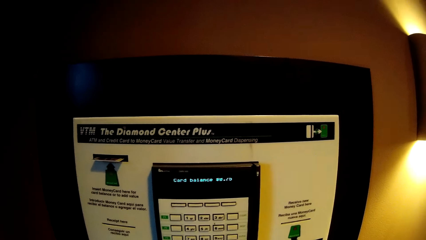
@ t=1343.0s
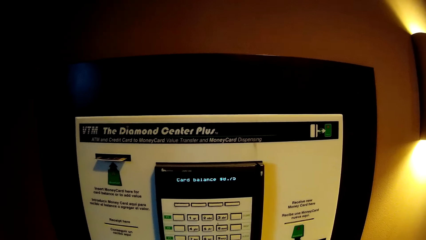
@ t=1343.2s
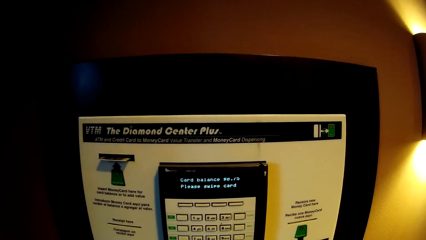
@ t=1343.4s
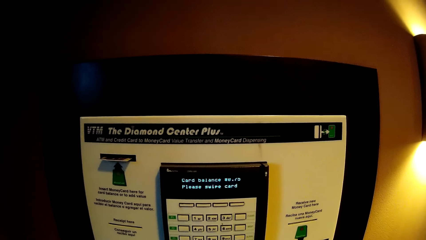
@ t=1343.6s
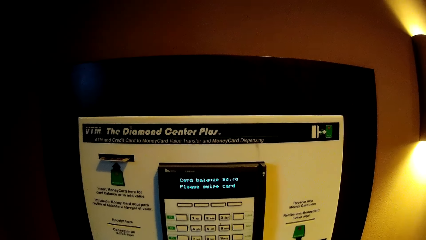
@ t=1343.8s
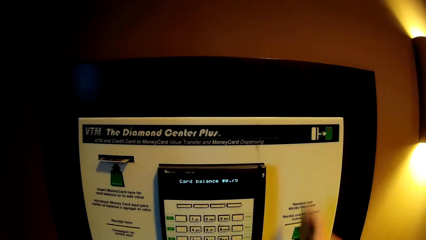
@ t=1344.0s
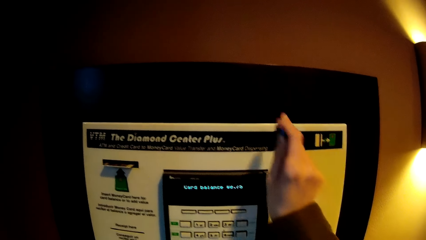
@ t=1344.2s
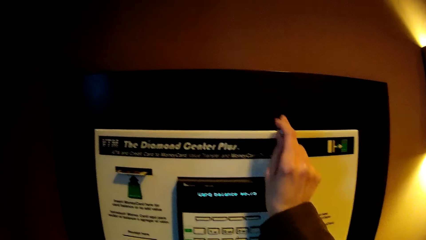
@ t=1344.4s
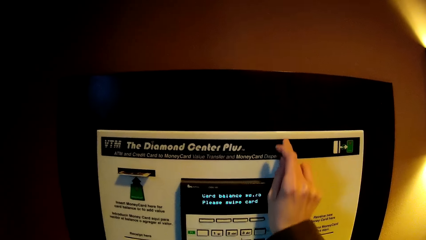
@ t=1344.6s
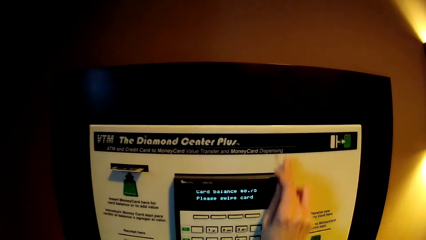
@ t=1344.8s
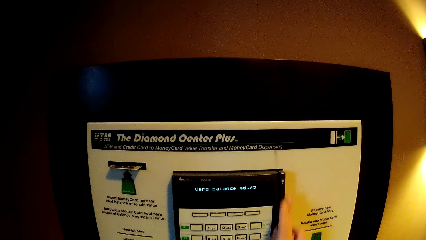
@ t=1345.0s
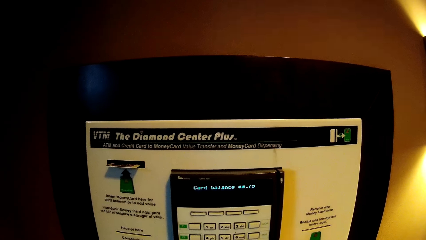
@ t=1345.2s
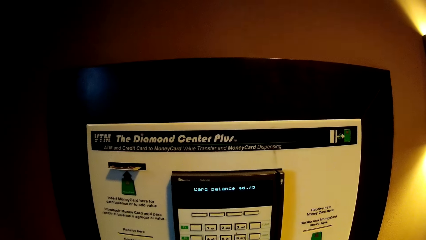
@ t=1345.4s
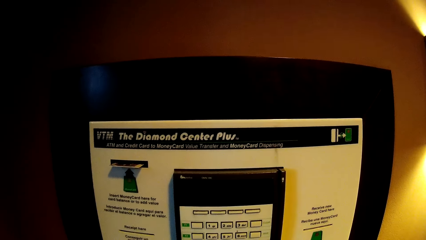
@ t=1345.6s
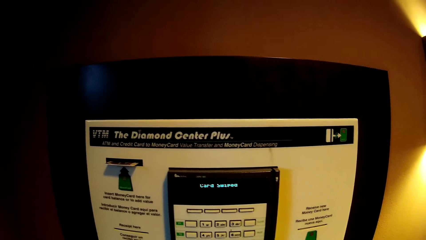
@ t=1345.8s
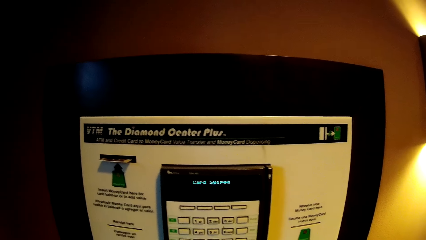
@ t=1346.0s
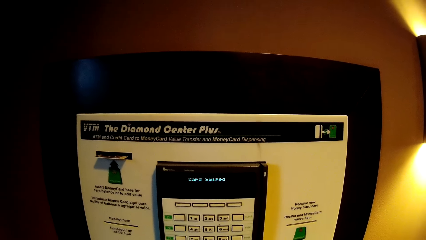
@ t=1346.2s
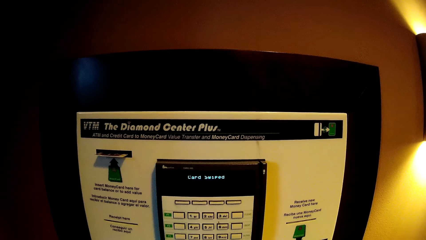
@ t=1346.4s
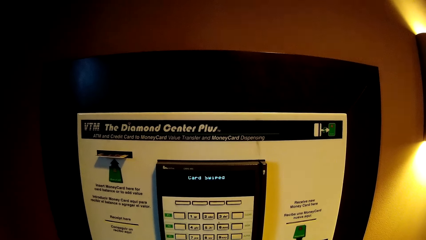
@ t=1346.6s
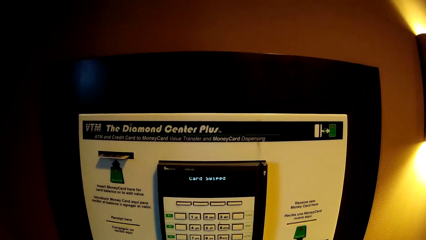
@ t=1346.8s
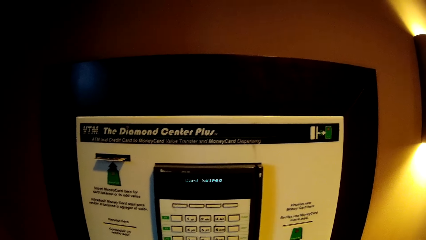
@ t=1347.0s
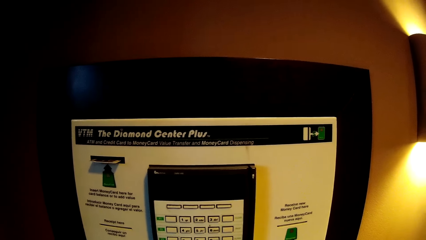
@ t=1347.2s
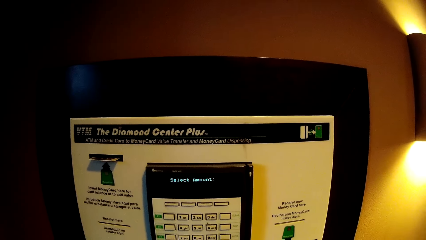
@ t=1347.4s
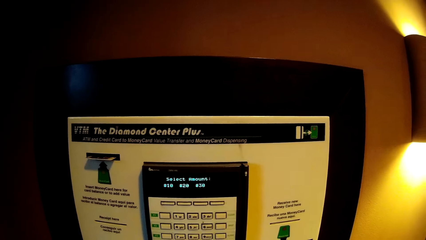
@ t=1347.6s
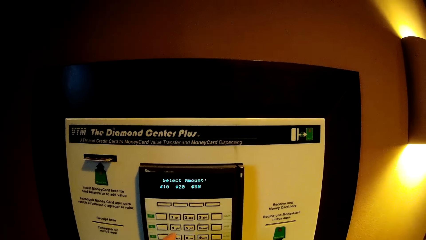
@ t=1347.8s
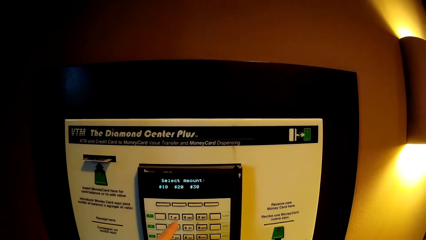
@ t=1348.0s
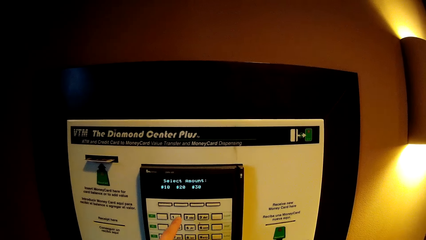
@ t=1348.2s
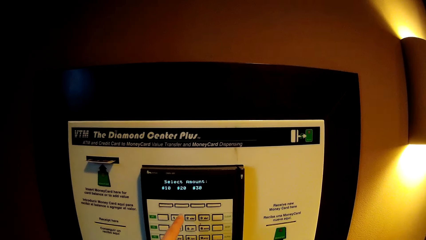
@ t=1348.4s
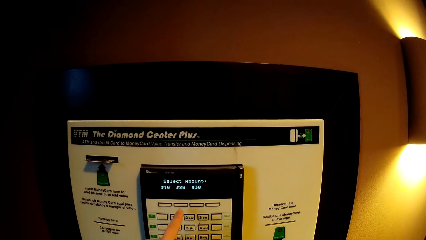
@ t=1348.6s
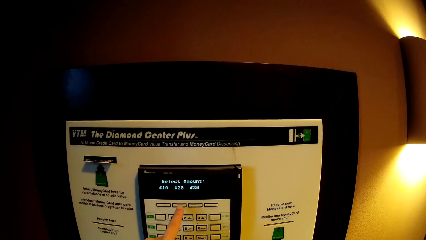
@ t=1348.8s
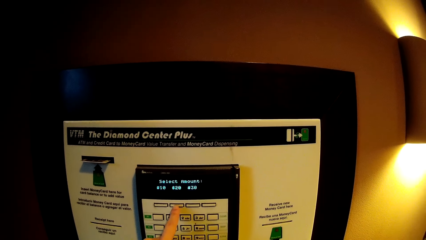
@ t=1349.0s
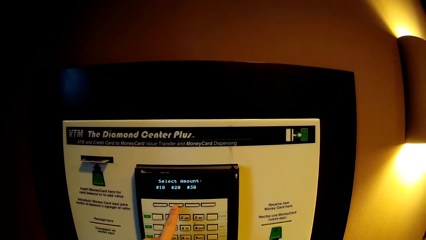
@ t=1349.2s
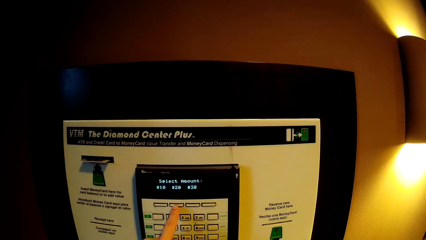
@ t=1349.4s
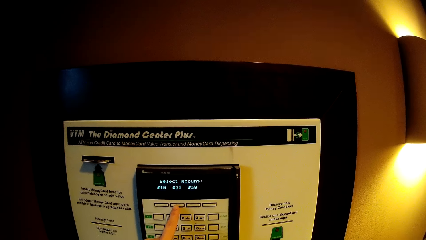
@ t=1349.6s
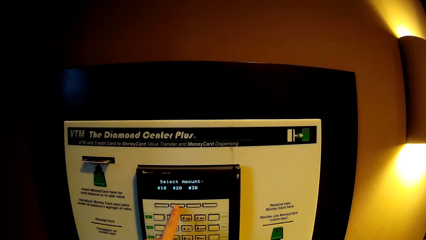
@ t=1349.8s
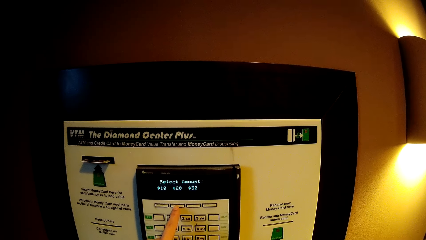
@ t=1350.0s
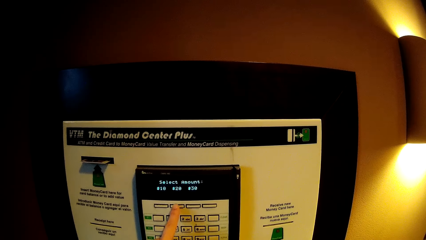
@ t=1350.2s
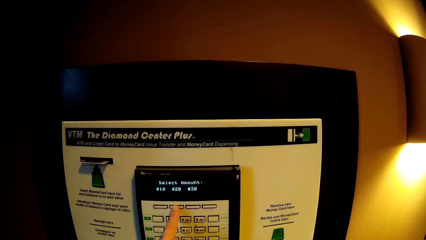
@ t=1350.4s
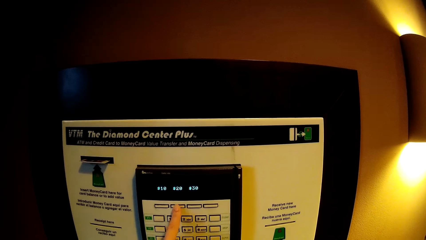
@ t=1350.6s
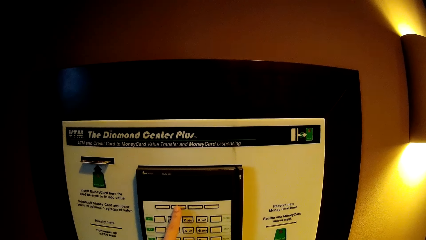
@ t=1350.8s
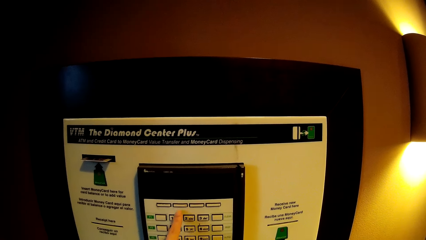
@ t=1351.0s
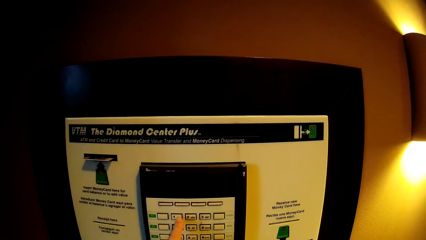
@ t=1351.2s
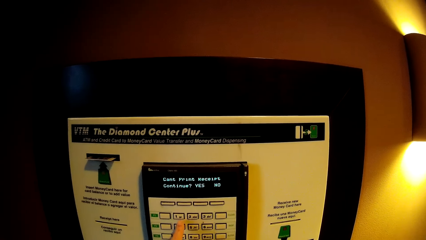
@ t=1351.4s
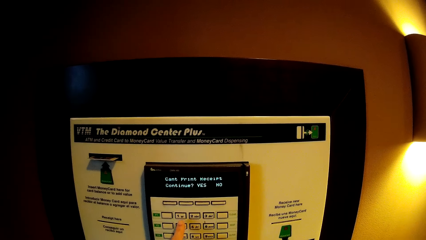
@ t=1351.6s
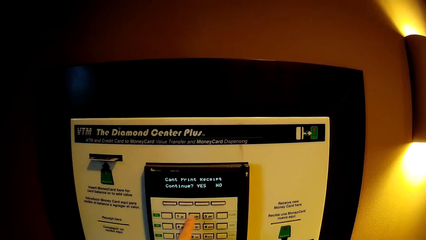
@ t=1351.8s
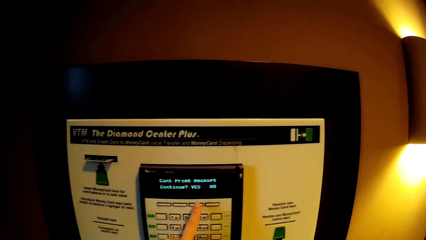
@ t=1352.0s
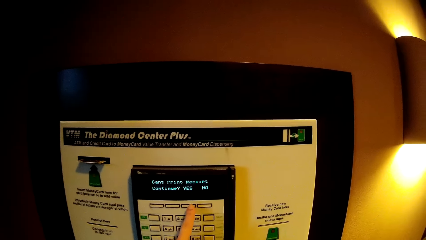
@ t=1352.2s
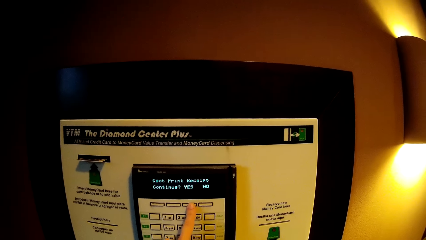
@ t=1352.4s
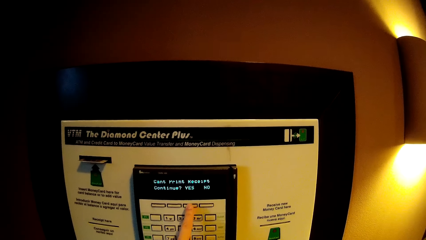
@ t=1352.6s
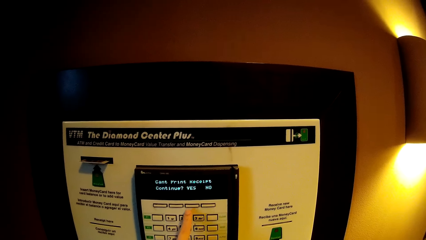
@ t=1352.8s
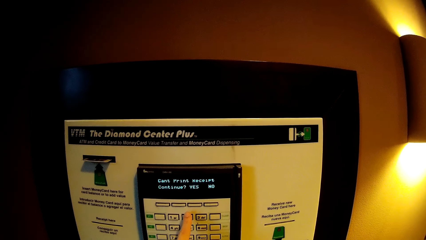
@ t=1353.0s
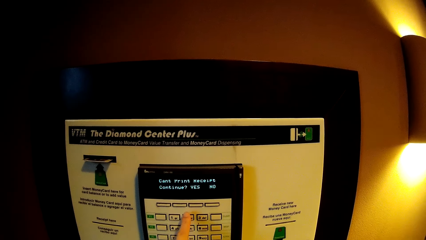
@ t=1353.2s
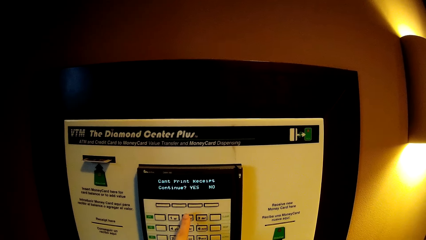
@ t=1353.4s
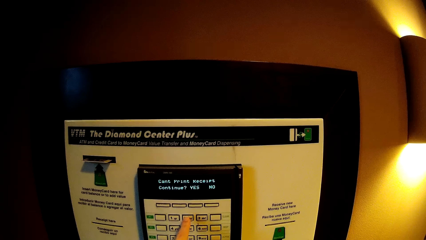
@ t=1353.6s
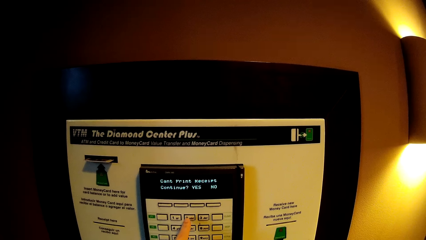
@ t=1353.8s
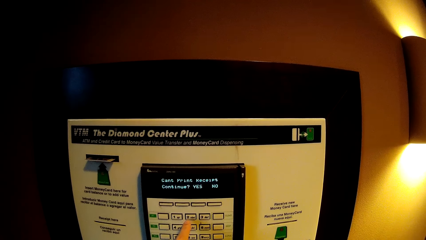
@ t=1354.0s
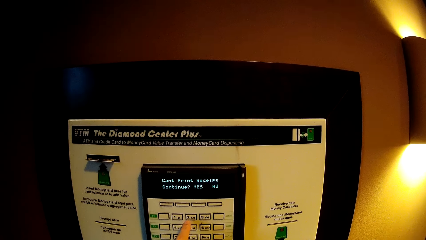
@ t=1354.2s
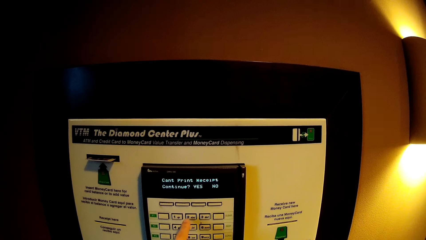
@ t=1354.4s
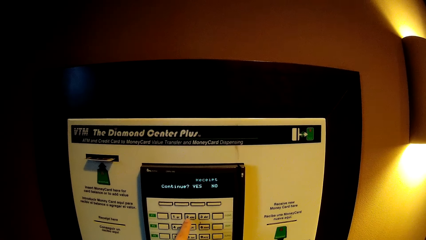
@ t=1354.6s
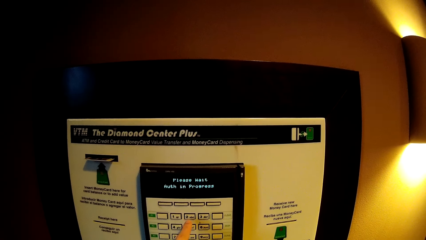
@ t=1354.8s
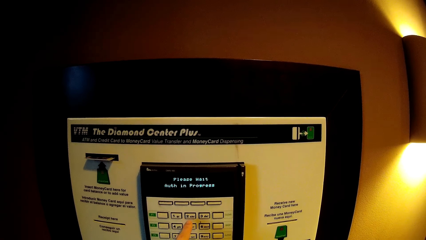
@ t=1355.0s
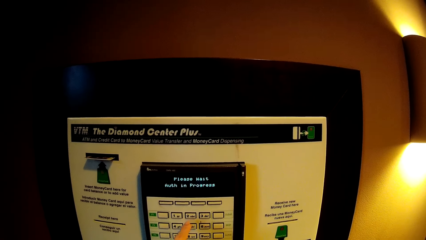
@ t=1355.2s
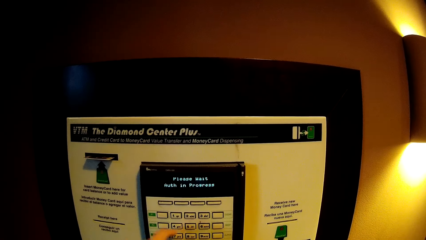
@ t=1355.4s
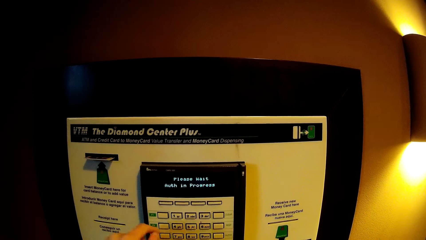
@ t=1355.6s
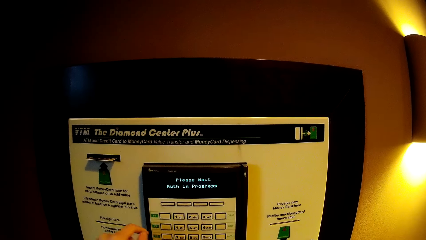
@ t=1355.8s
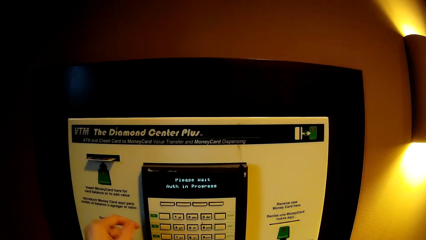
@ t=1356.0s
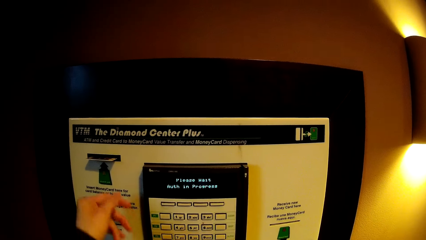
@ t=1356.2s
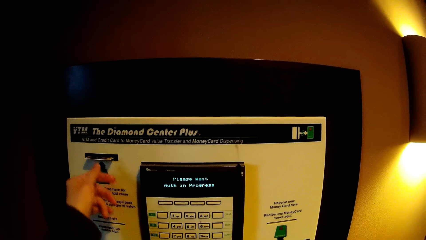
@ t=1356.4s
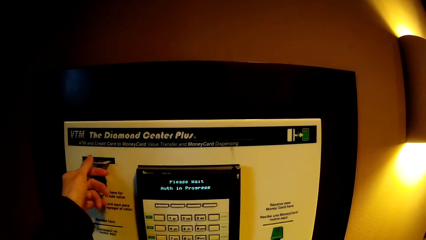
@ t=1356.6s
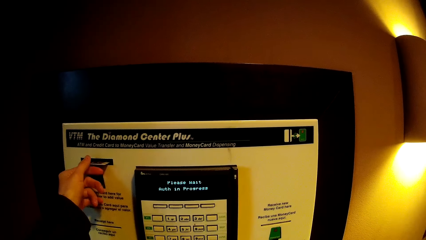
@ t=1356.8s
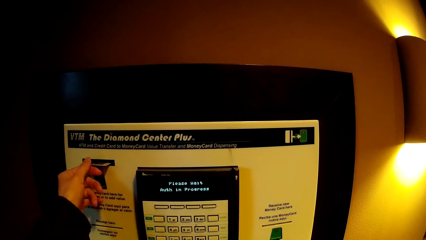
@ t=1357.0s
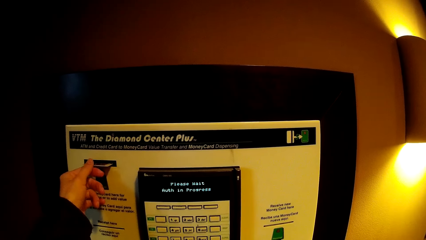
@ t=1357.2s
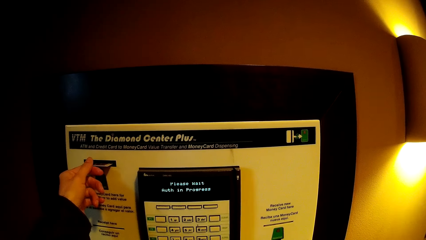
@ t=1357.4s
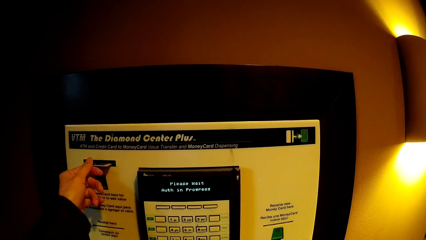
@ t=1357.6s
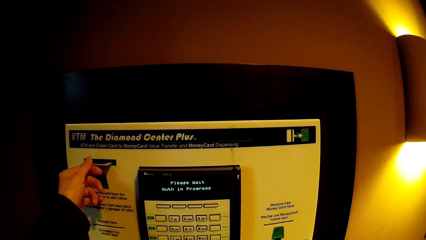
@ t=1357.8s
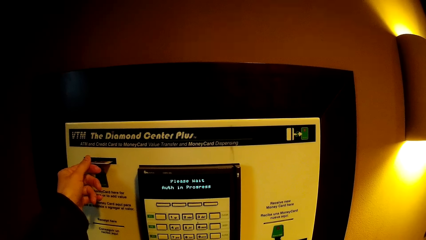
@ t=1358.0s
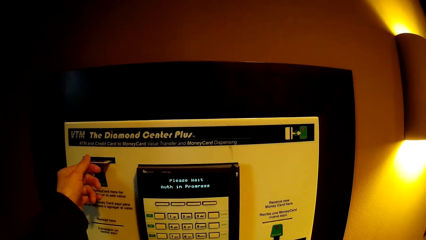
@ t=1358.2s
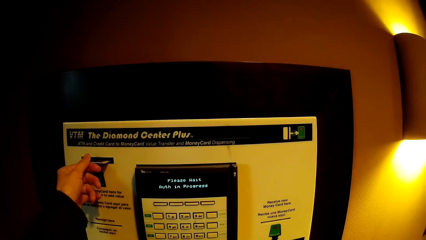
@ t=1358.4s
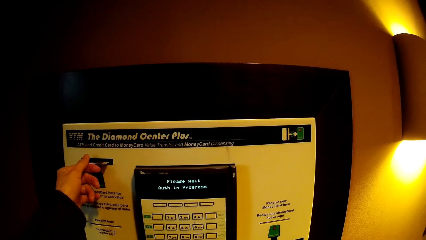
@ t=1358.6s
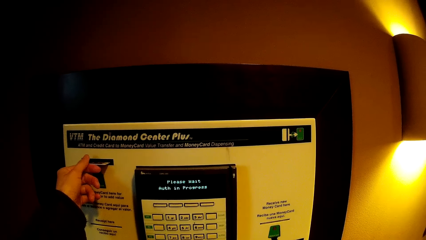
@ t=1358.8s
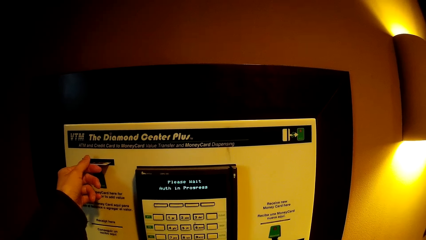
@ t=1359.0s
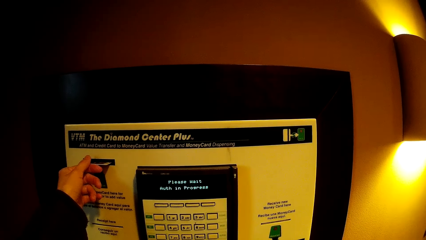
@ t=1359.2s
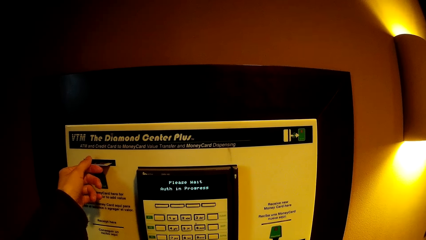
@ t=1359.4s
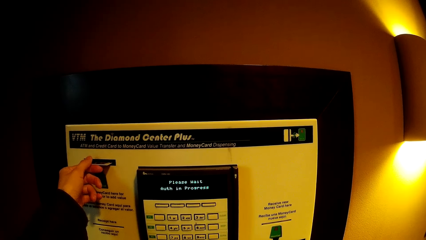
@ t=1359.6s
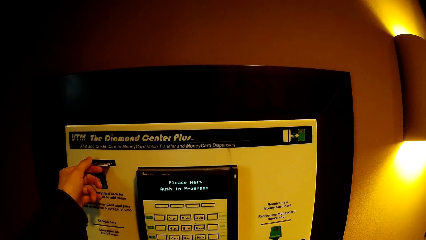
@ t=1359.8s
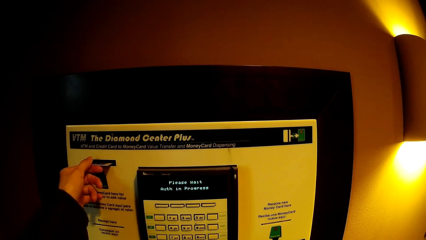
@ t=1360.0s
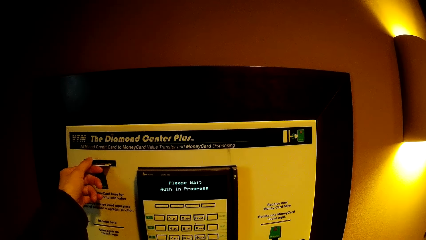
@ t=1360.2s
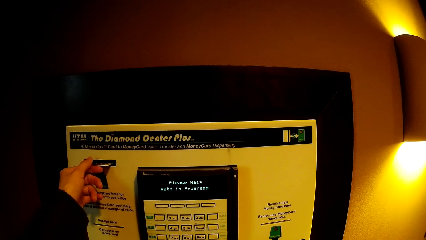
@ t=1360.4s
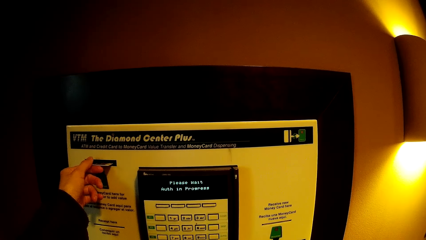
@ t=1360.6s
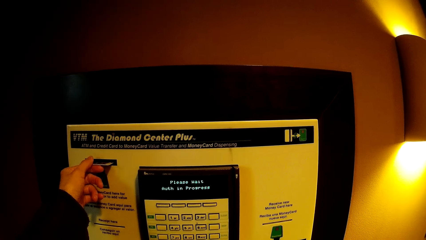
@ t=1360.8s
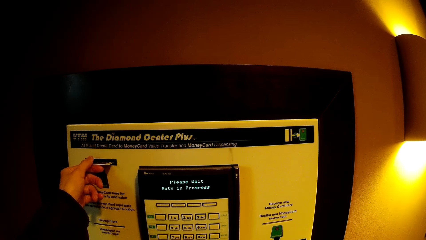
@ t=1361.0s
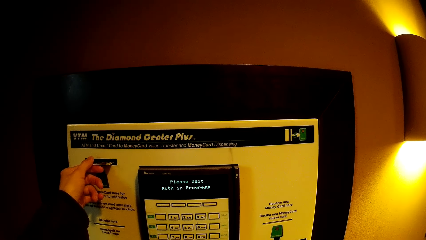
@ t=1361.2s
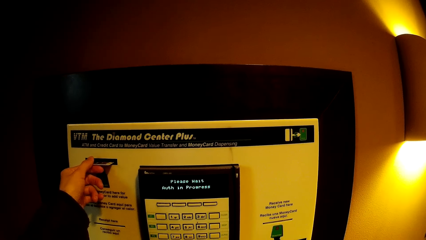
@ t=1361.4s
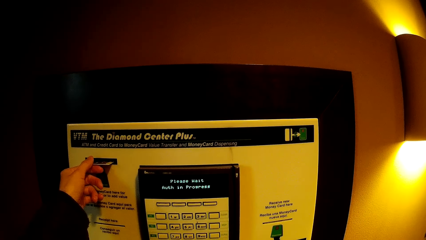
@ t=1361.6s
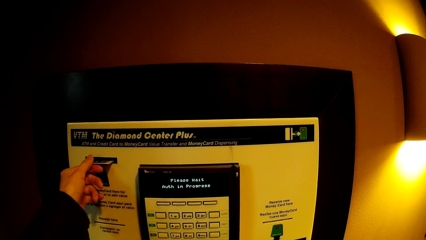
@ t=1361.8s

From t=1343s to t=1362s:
The camera wearer swipes a card on the ATM with his right hand. He presses the machine using something. He operates the ATM with his left hand. He presses the machine button. He presses the machine button again. He picks up the card.
